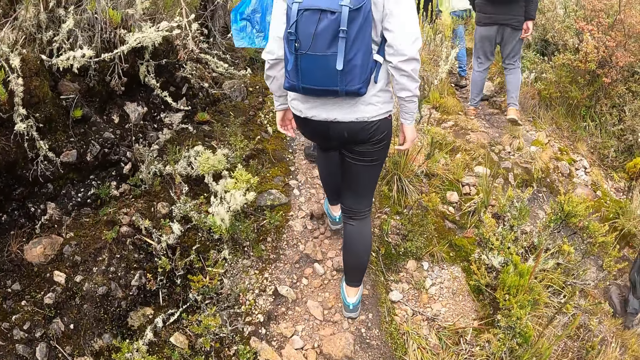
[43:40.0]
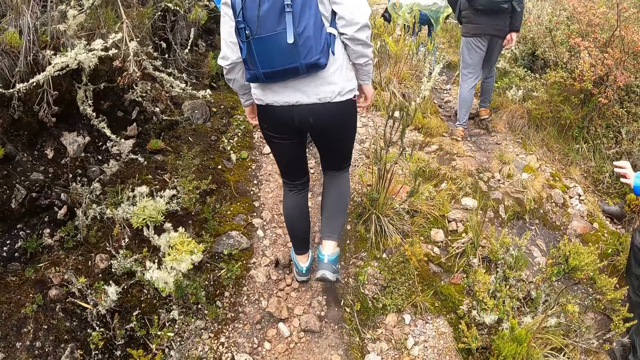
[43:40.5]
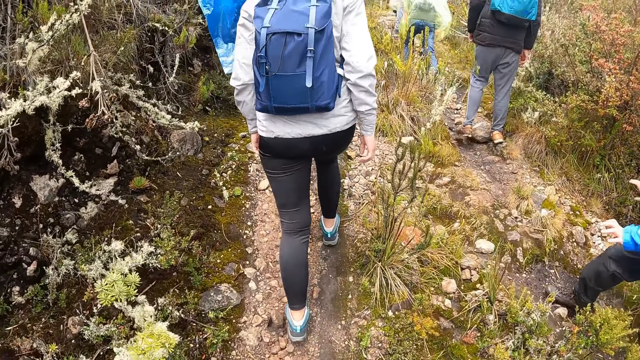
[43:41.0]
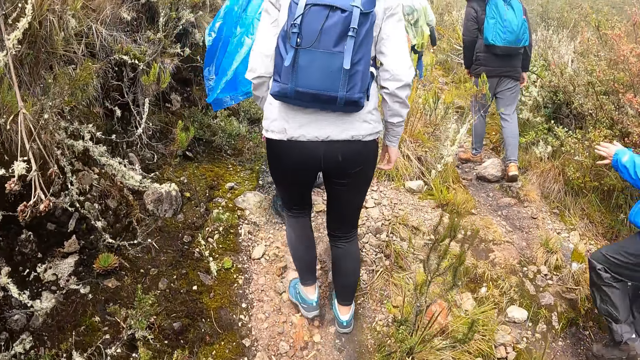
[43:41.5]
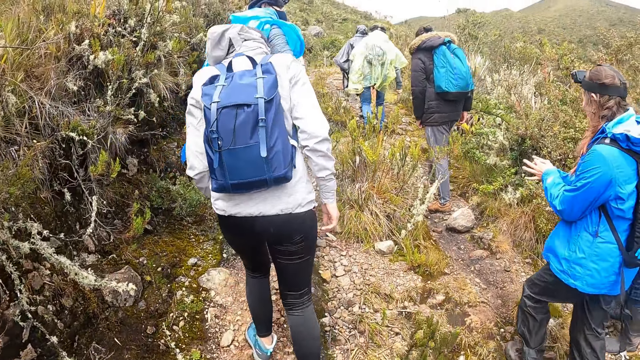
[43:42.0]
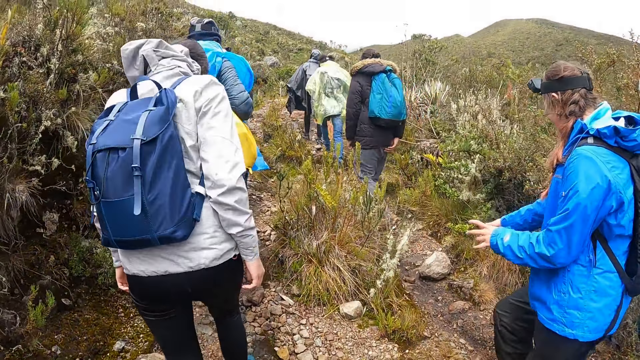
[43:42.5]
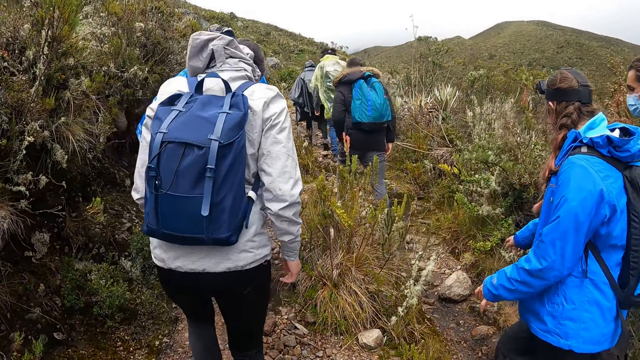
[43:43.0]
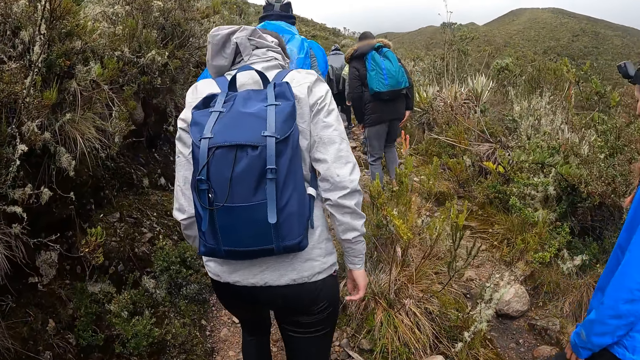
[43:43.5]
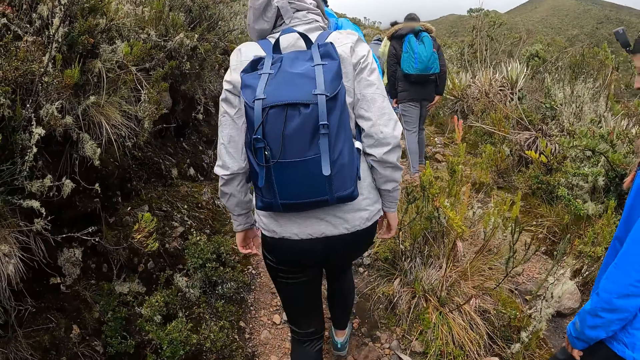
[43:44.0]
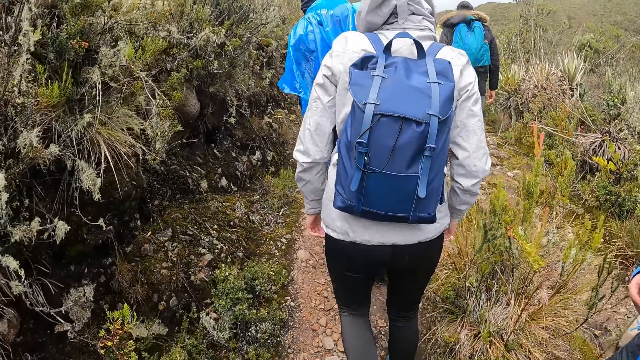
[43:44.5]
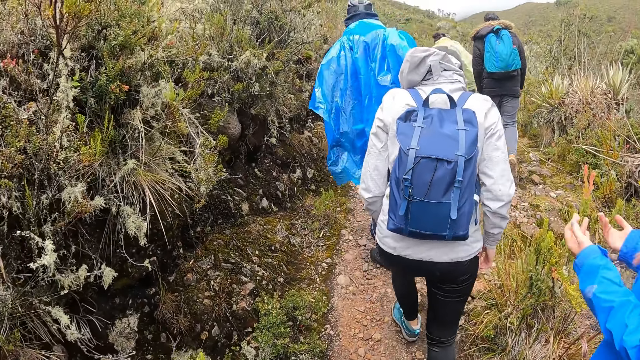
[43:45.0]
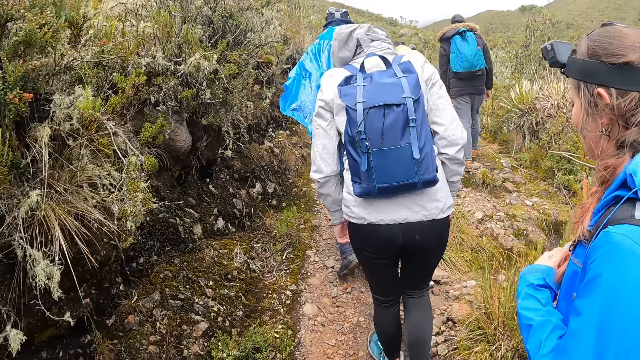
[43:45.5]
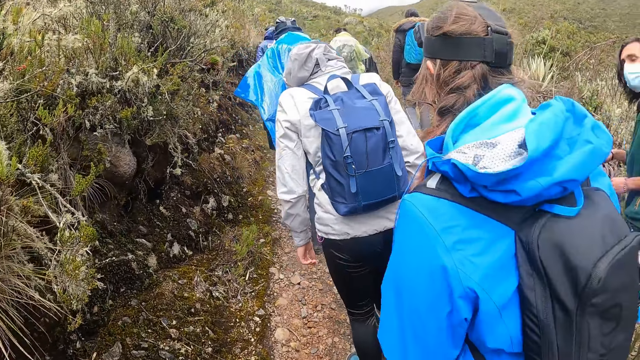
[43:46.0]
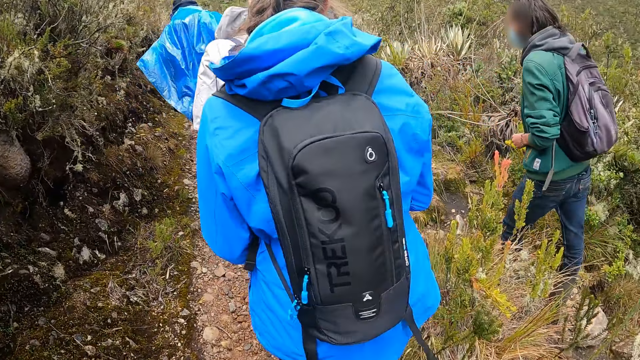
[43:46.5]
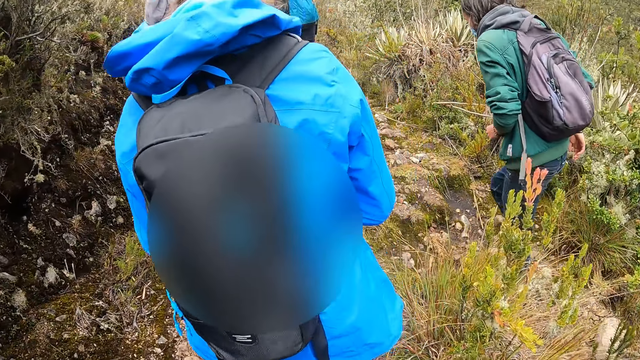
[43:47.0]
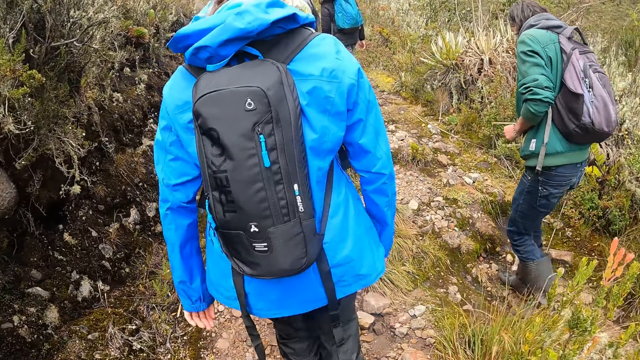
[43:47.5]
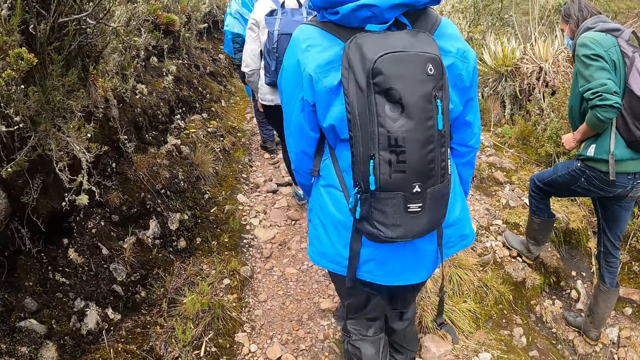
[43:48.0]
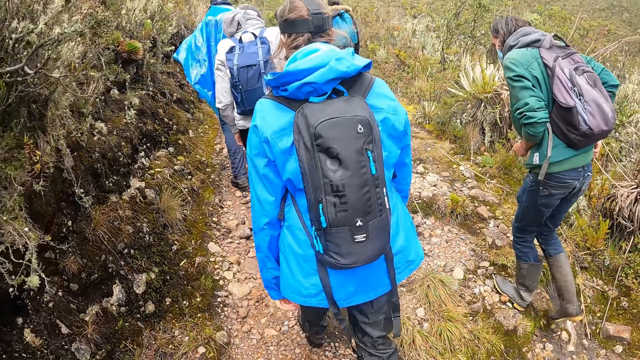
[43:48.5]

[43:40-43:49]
A woman talks to a man. The camera wearer walks around the mountain.

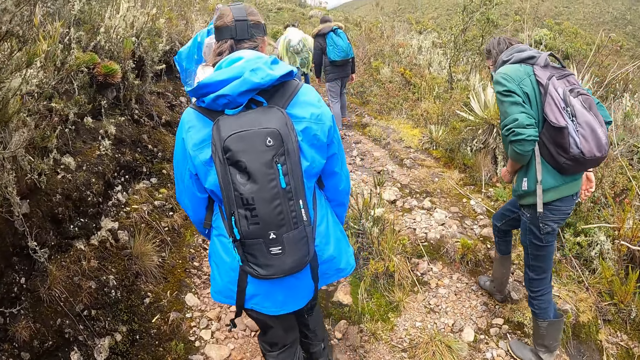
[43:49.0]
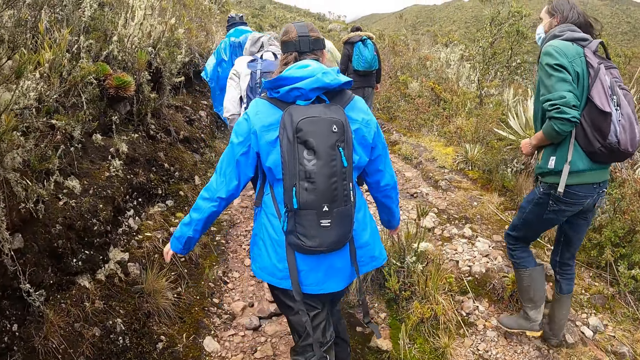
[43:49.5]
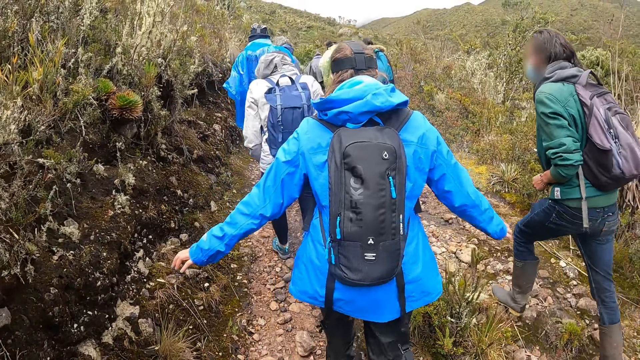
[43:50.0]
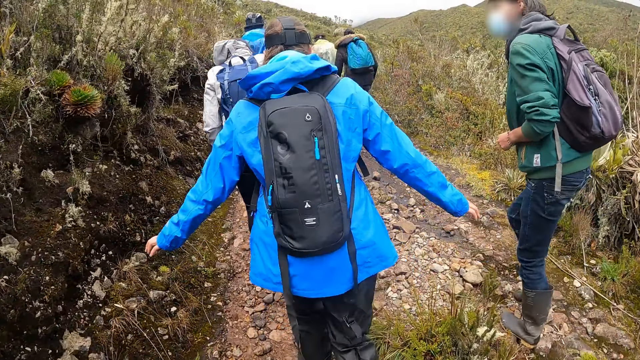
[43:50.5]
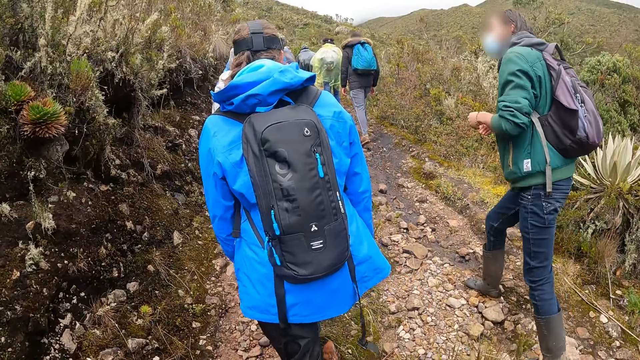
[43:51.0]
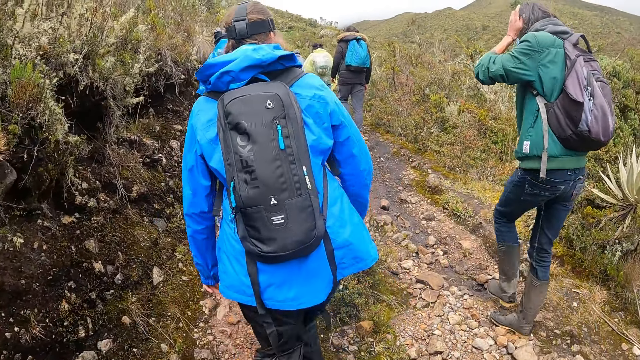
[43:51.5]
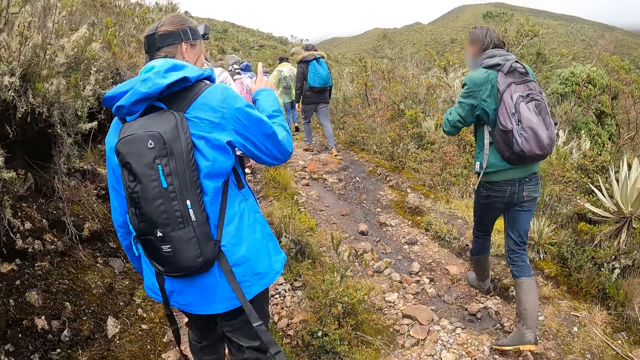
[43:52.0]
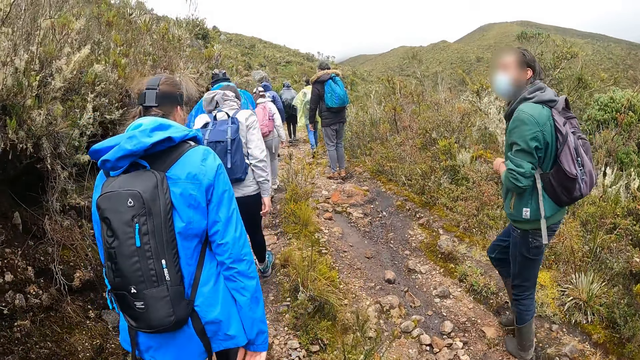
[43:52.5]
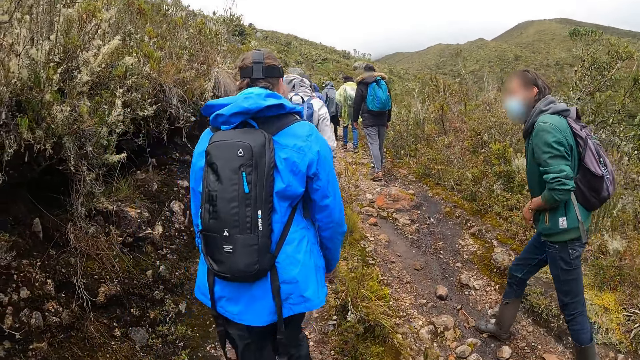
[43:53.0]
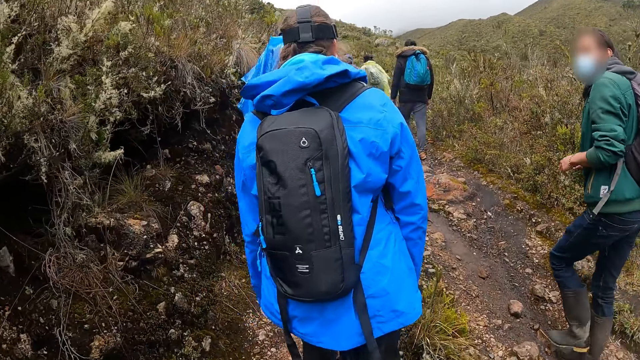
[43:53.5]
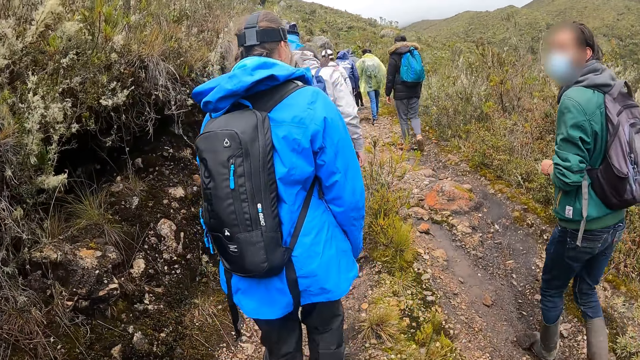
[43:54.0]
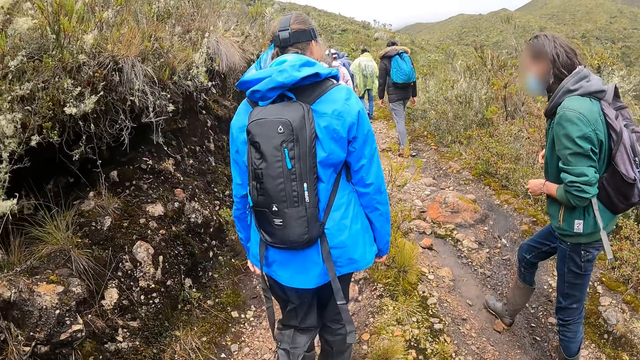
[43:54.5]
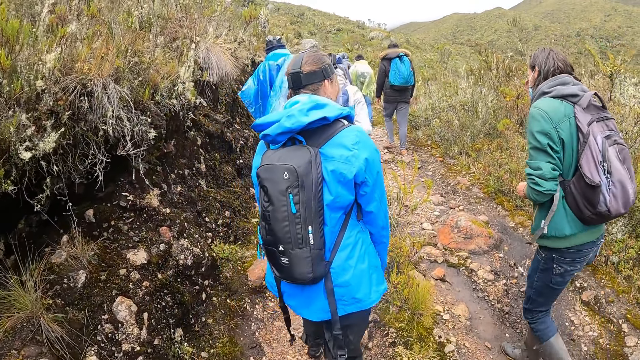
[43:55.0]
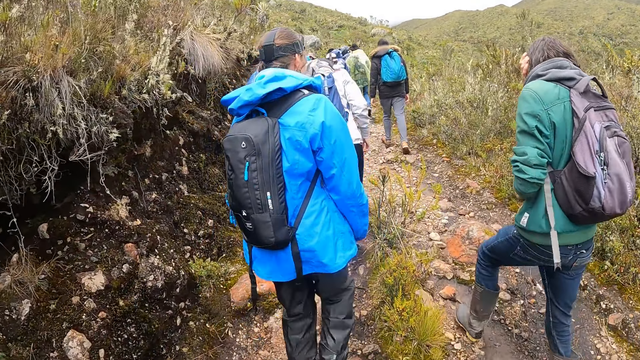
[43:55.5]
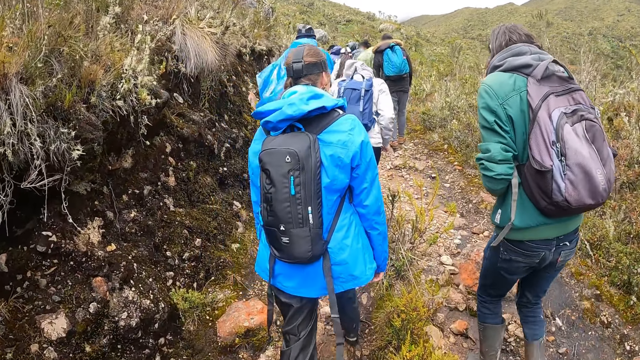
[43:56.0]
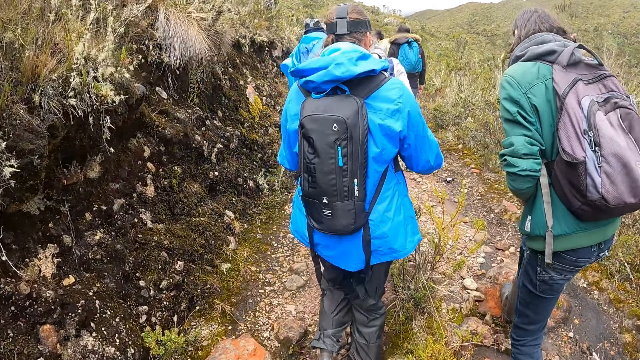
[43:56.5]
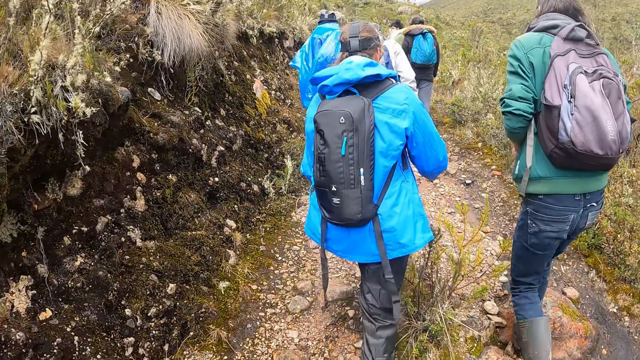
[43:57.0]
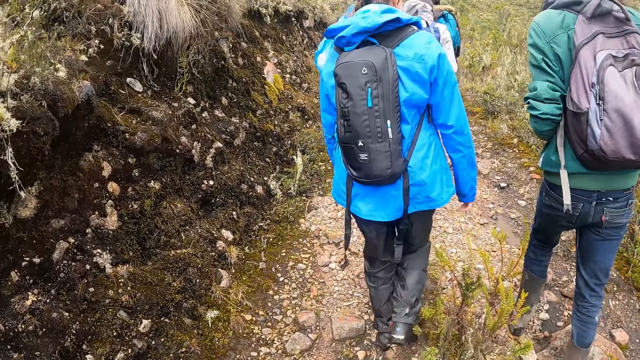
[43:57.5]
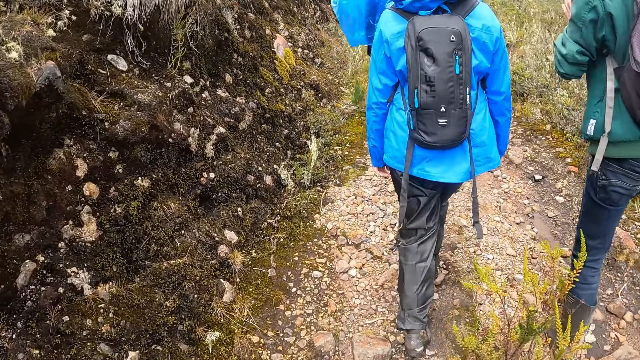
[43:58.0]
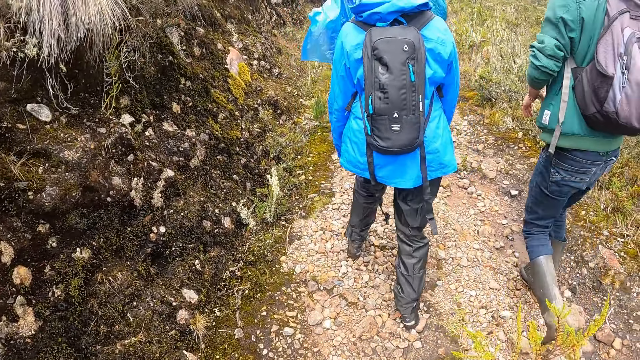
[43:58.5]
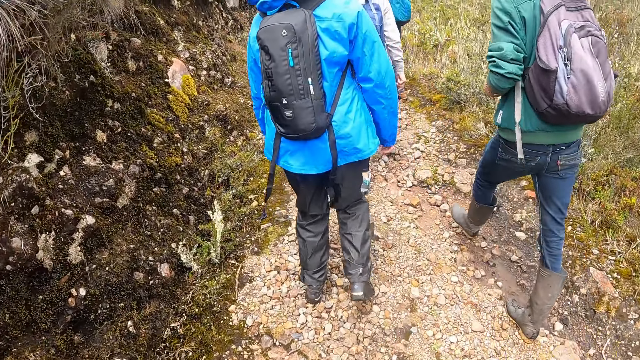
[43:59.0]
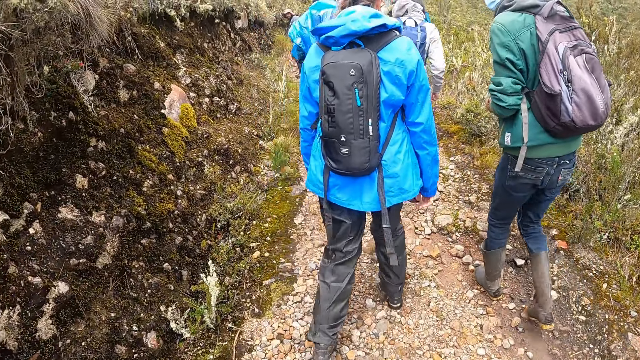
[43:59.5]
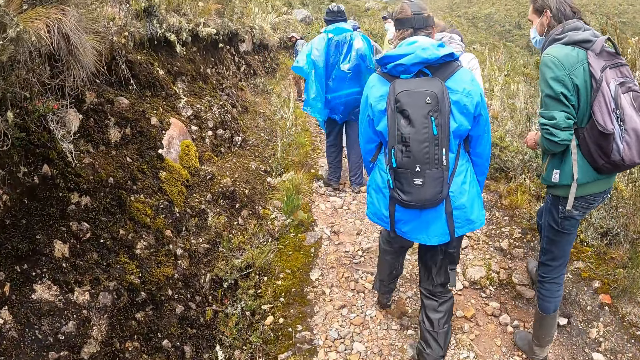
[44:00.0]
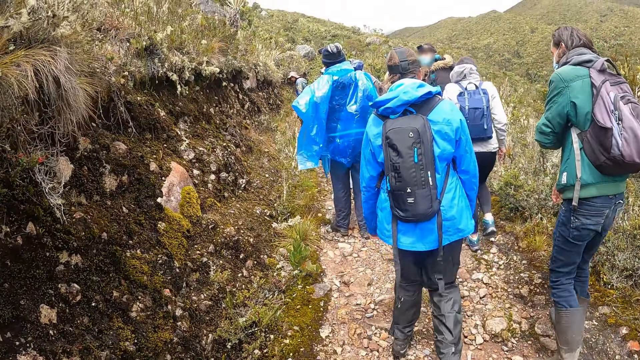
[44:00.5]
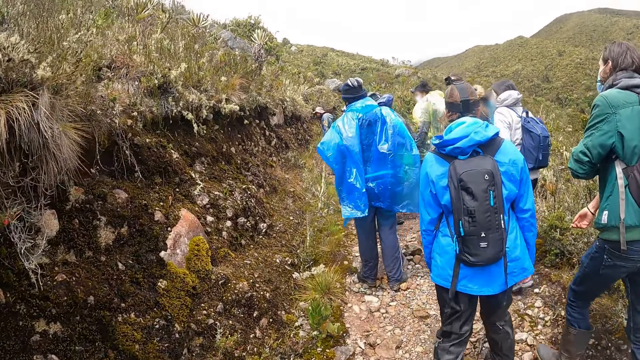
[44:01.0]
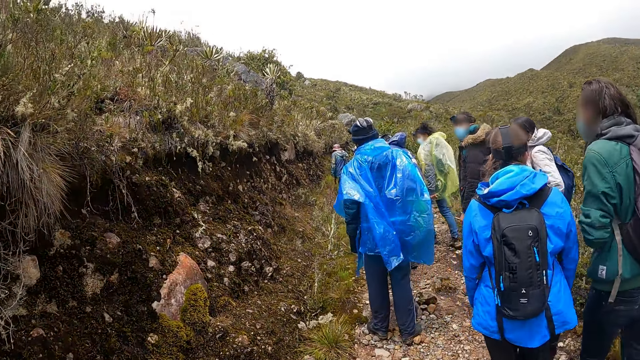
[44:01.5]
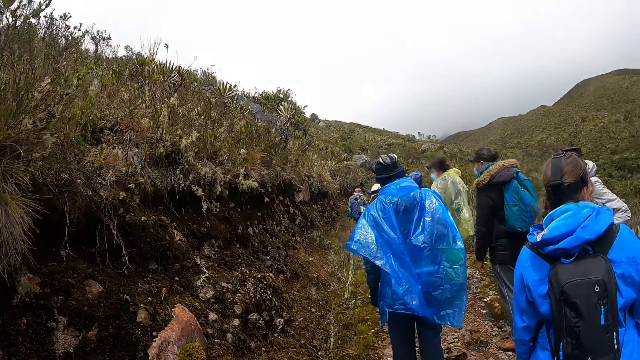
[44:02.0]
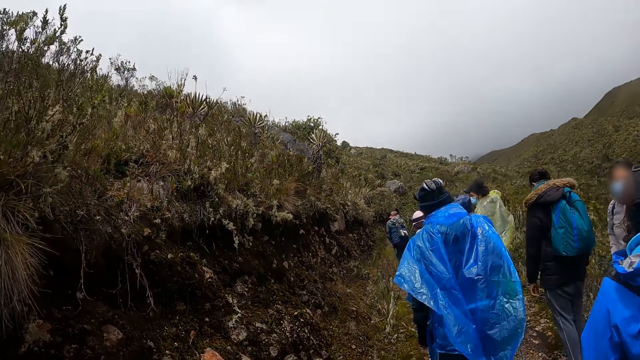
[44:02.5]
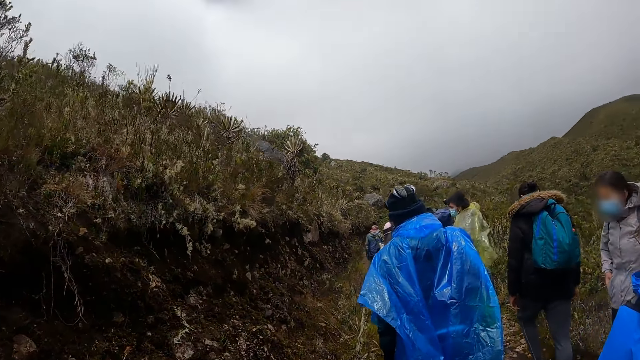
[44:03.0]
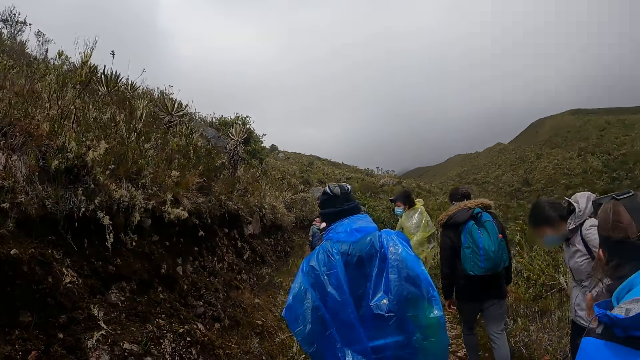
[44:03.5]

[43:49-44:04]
A man talks to a woman. The camera wearer walks around the mountain.
